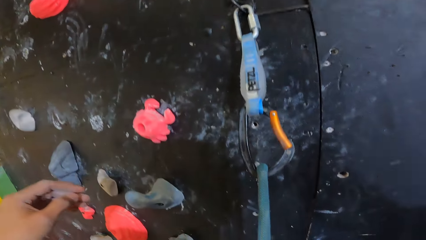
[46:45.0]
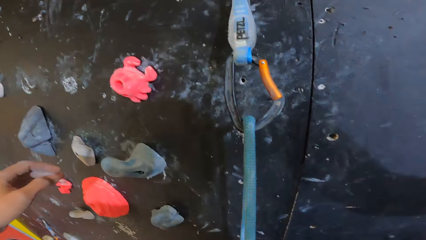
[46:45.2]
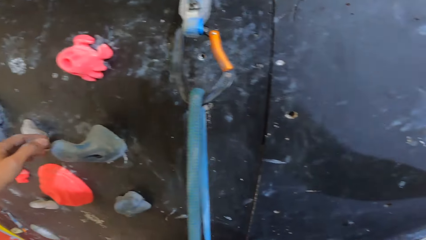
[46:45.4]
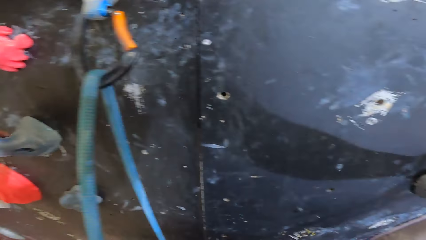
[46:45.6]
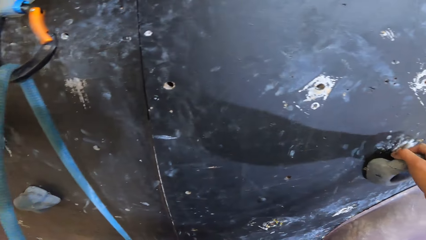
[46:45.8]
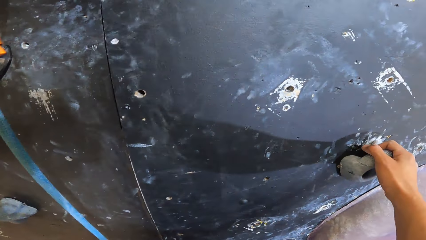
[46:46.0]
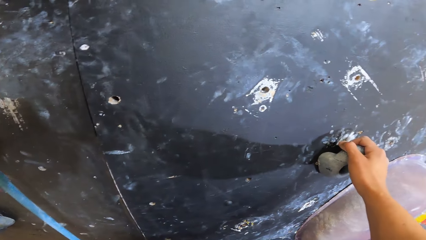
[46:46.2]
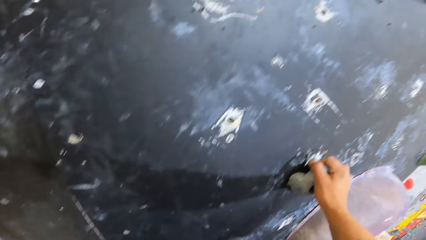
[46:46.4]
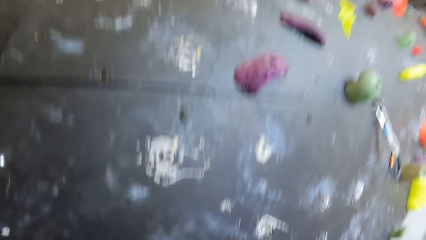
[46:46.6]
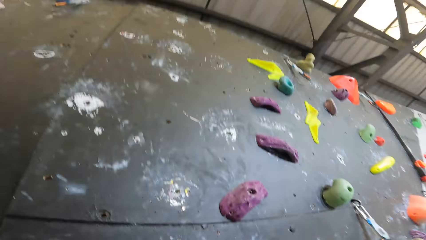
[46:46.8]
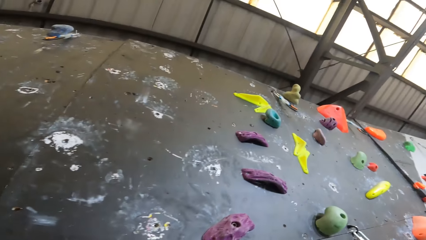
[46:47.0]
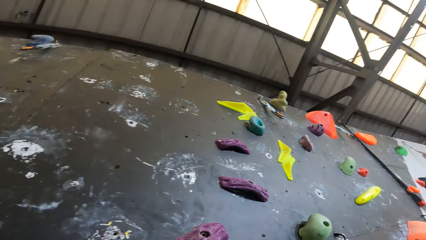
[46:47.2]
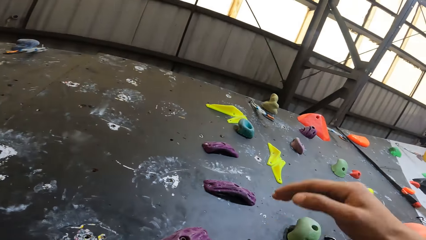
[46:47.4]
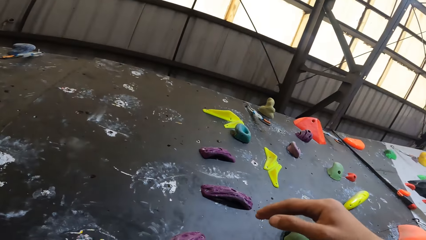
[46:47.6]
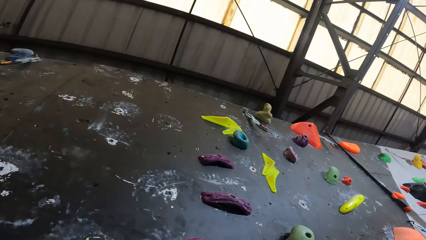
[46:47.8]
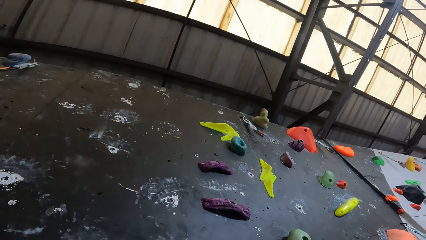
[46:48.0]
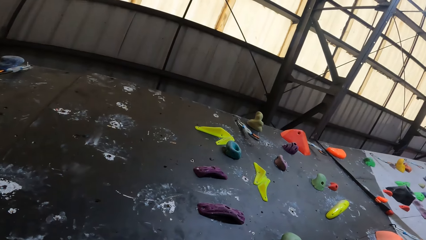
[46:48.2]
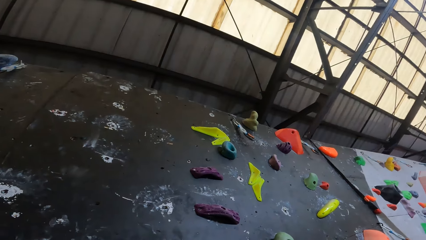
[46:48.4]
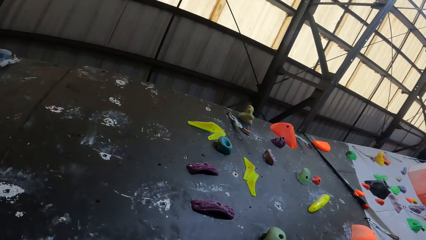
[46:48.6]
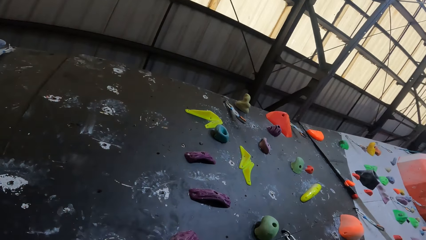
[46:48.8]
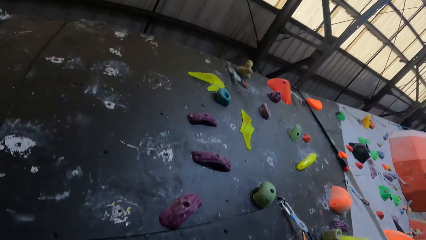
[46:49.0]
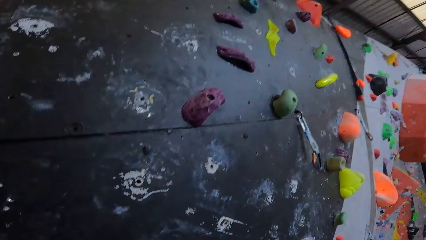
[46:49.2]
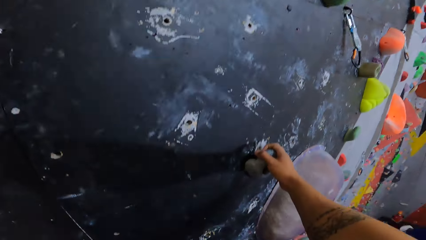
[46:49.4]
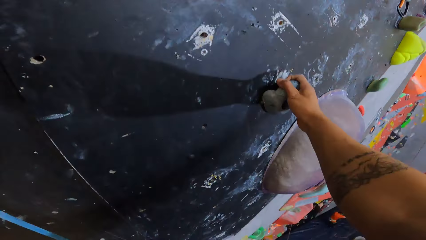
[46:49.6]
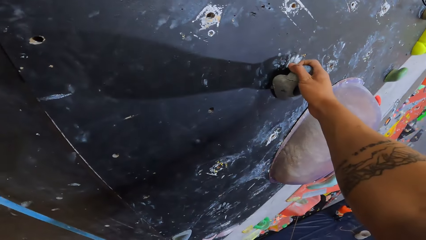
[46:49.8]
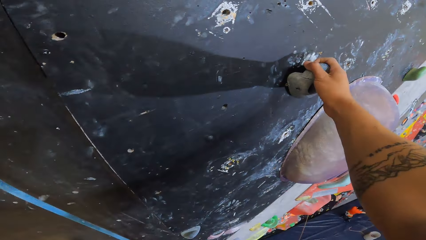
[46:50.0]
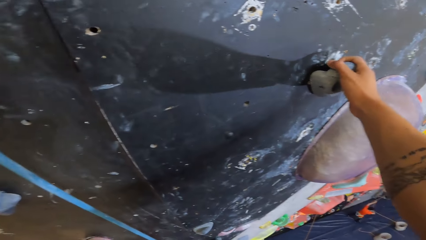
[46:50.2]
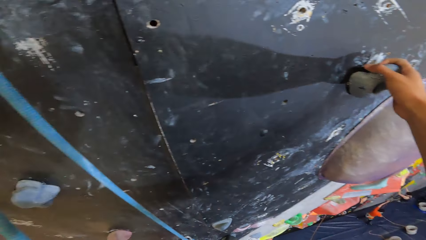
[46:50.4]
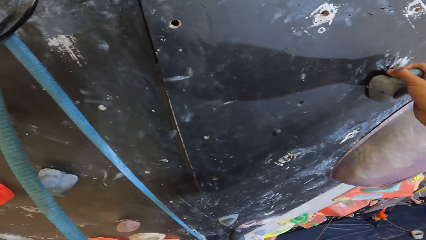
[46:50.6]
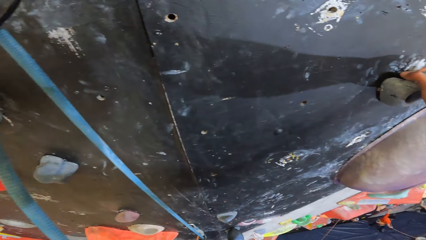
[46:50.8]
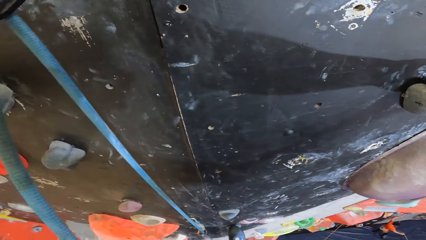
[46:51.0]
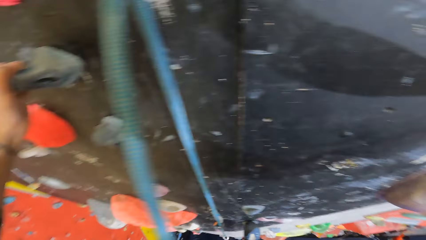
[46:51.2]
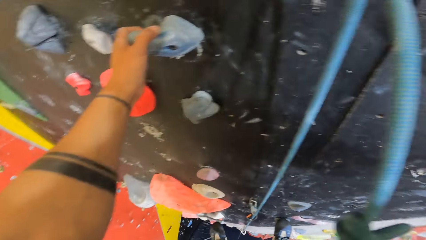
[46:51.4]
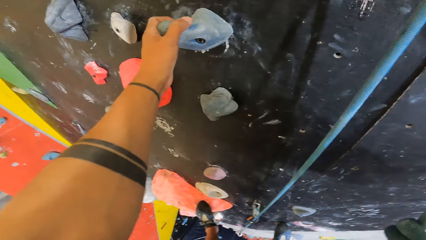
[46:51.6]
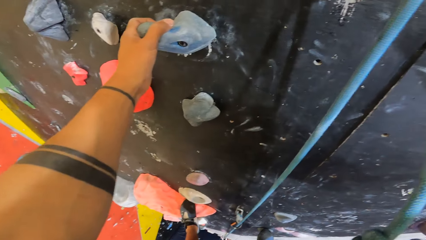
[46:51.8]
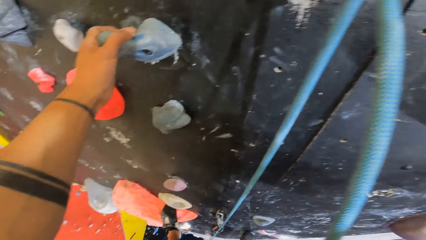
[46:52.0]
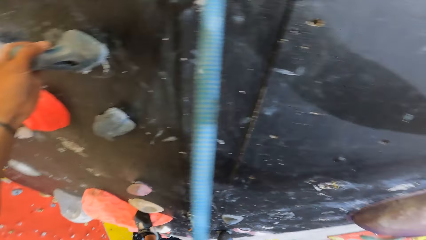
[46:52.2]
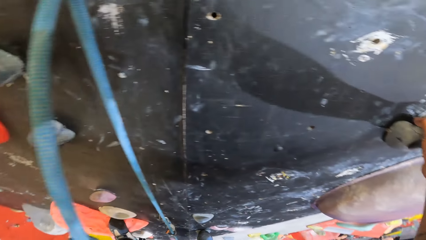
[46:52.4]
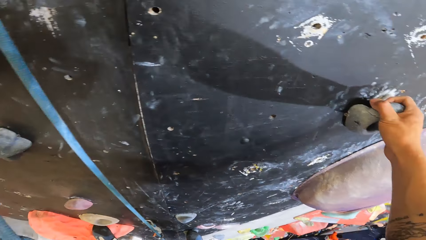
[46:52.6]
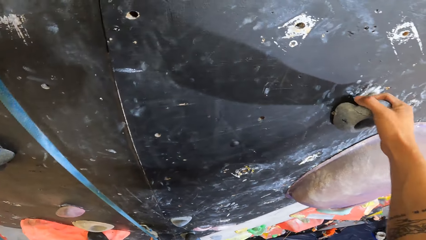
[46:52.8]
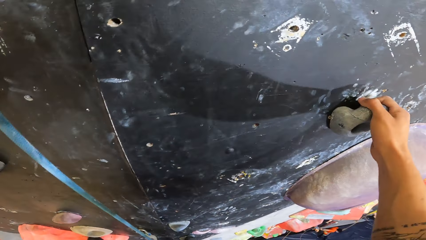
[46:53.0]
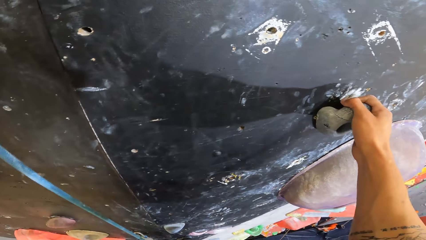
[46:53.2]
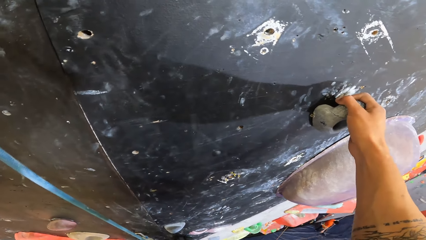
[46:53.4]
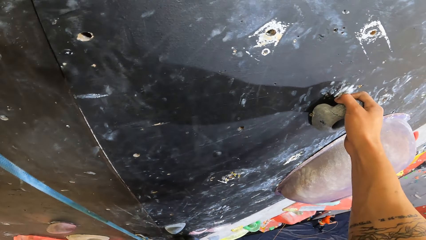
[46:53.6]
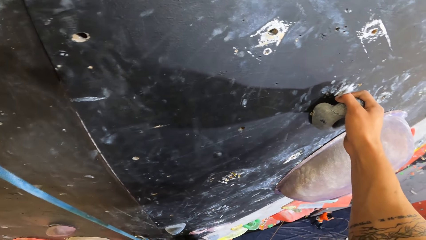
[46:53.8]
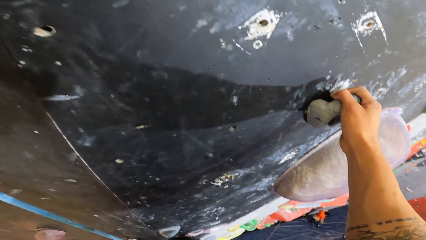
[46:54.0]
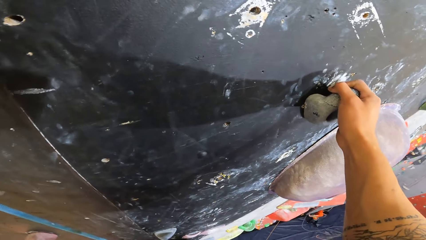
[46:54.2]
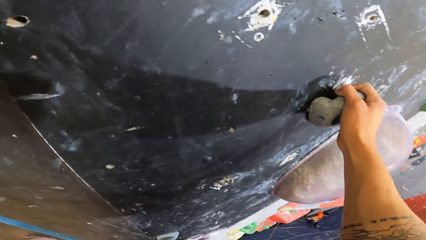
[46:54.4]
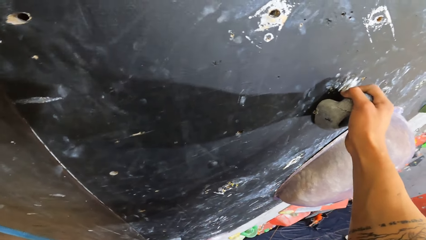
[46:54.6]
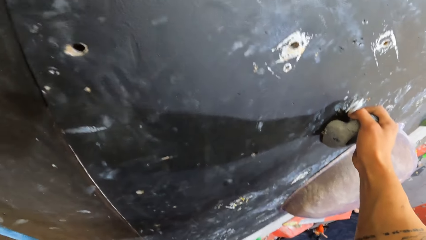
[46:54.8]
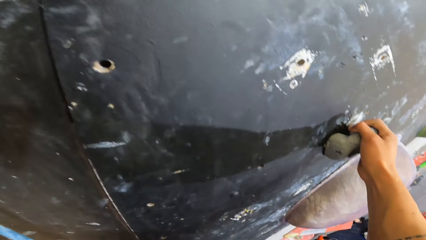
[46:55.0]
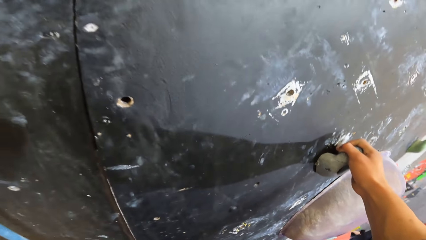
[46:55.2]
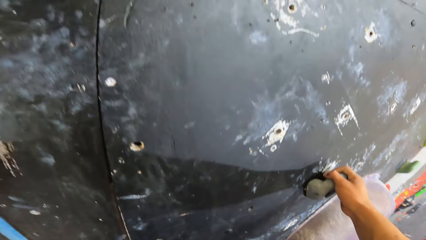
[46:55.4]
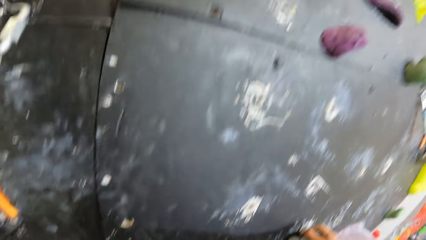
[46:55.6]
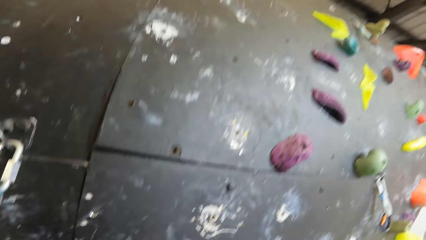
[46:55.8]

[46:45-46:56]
The camera wearer climbs the wall.

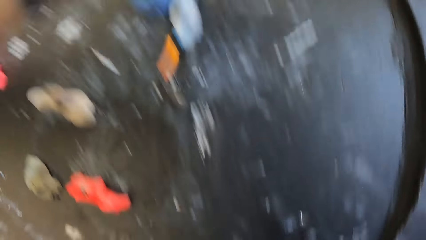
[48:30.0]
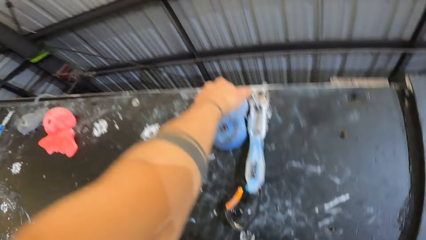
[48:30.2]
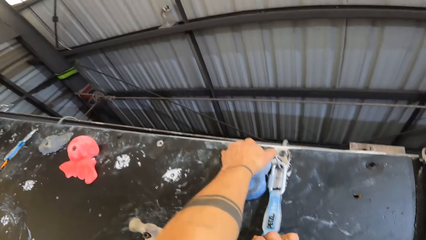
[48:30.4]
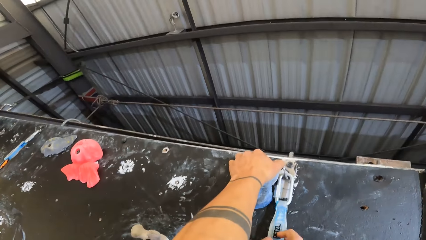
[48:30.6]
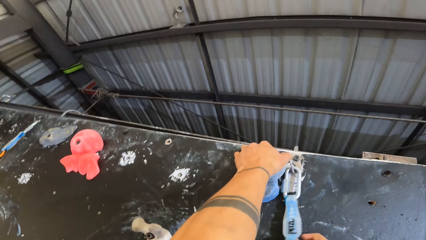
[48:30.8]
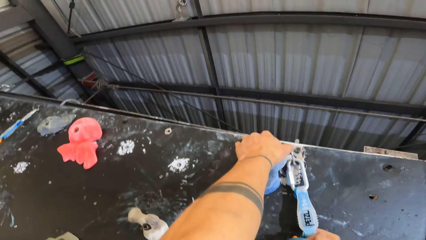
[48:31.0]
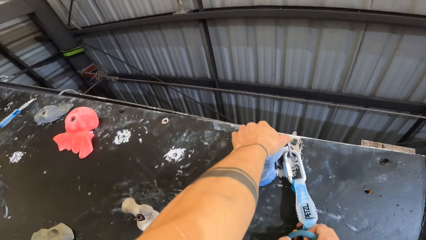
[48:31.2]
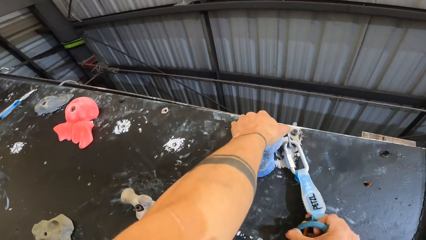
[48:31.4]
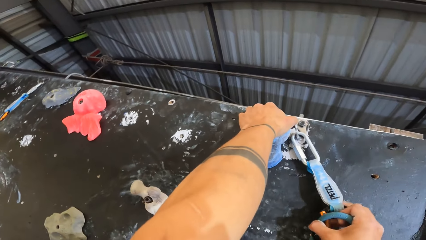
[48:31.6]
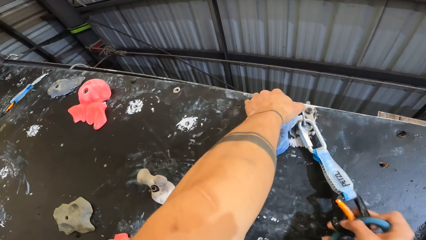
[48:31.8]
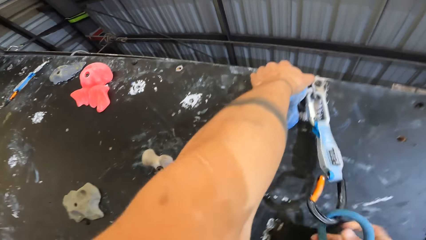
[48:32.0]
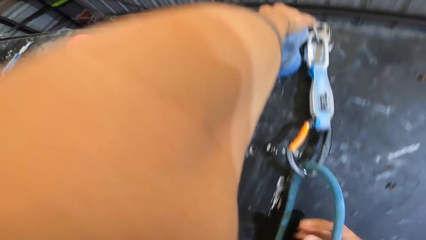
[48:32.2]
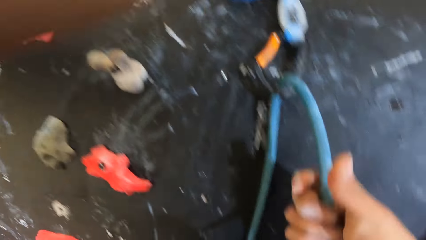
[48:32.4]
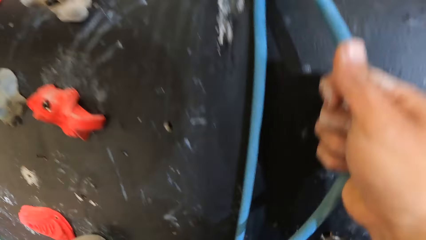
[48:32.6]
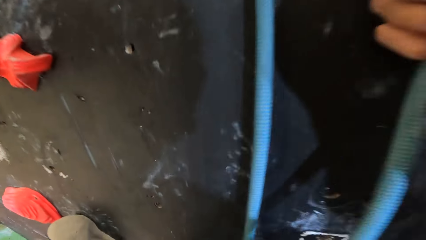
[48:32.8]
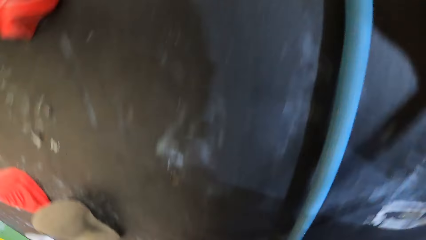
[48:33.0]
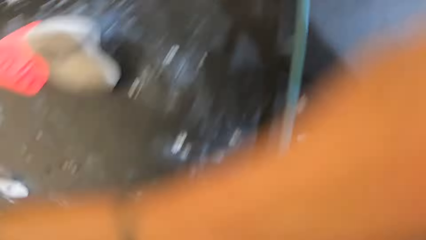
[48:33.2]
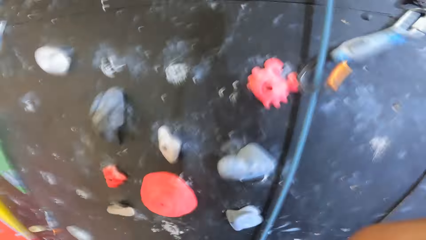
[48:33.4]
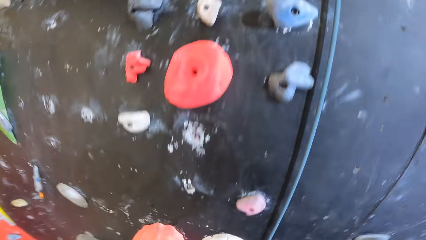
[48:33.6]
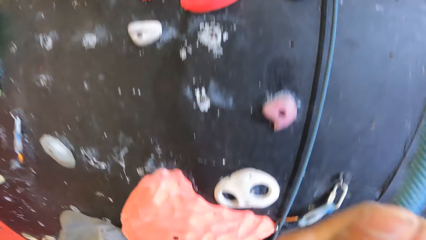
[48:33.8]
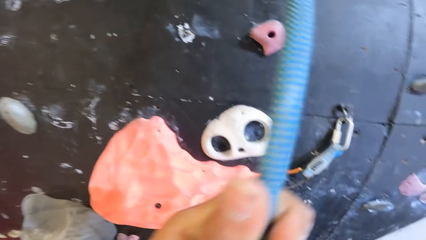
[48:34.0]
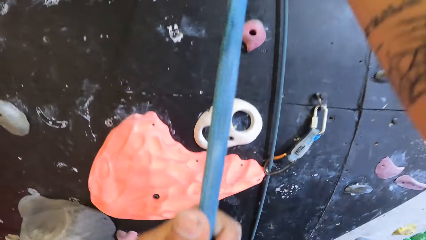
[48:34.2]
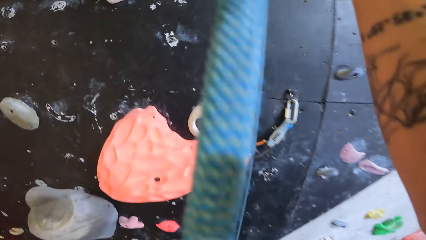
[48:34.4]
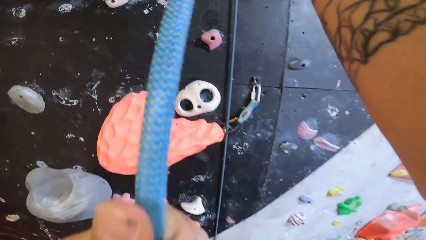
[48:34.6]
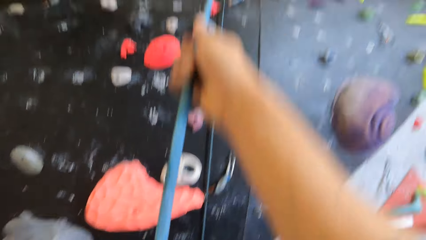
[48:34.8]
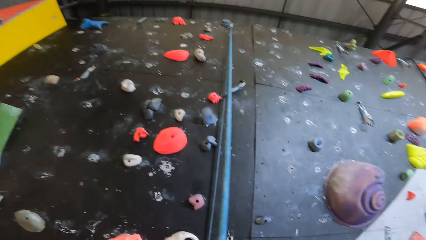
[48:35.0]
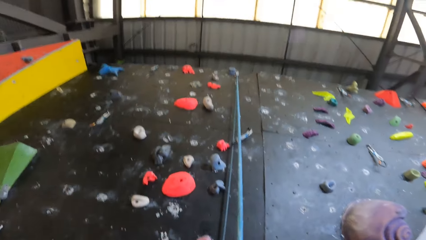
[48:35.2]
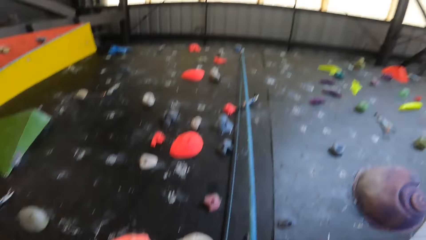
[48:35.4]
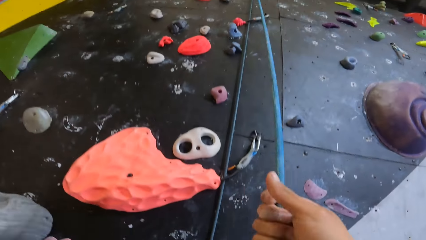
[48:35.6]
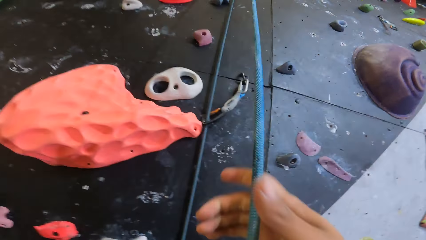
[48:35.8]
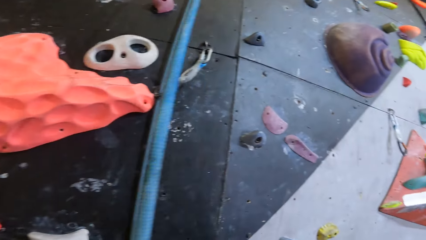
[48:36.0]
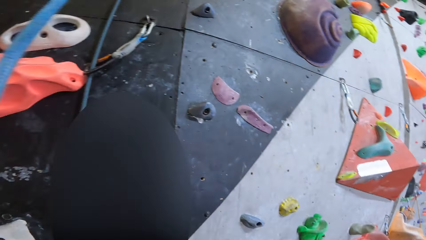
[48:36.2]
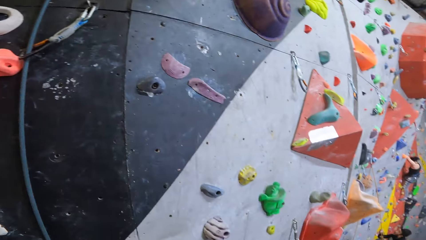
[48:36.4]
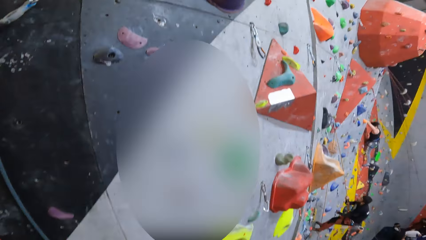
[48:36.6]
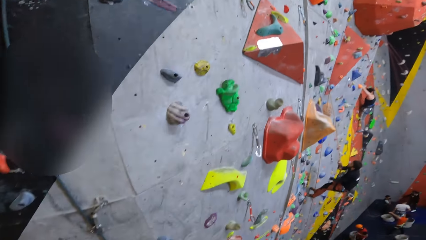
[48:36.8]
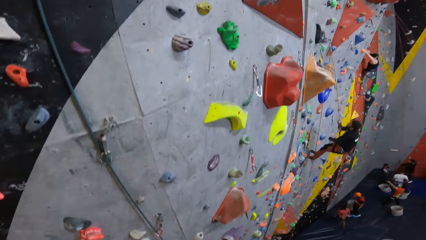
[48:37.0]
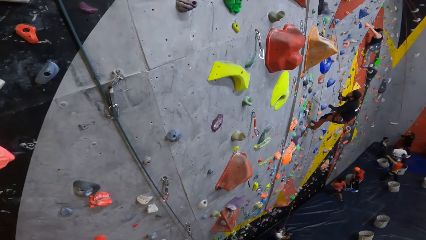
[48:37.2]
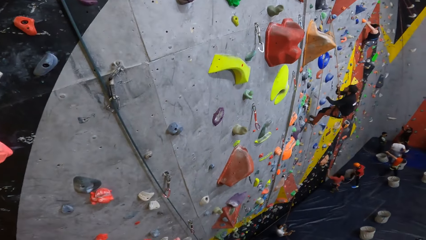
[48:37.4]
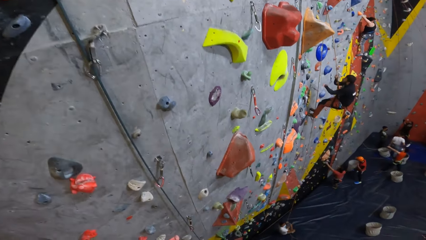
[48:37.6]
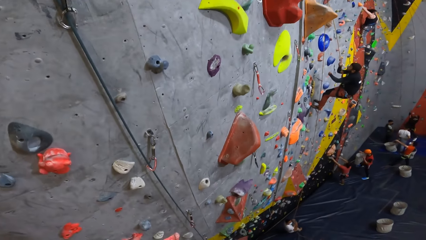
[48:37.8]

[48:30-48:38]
The camera wearer pulls the rope on the wall. They attach two ropes. They climb down the wall.
